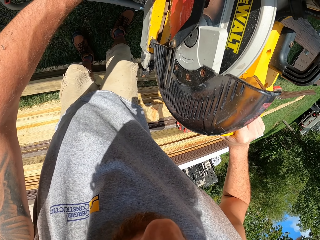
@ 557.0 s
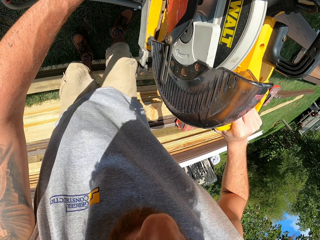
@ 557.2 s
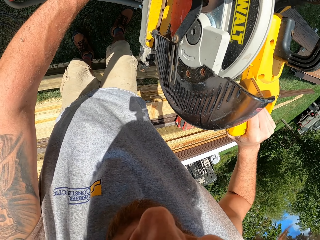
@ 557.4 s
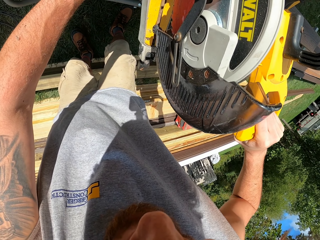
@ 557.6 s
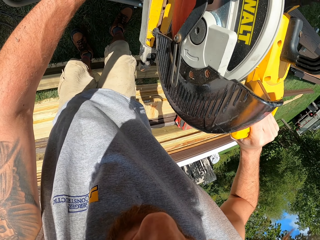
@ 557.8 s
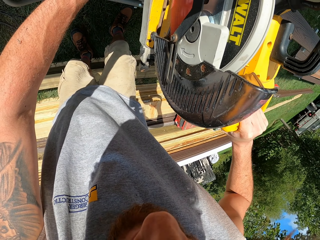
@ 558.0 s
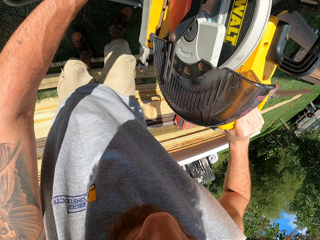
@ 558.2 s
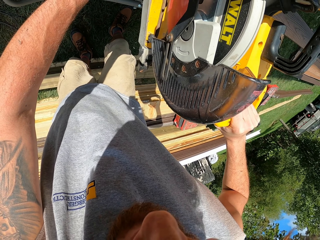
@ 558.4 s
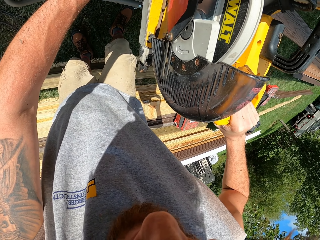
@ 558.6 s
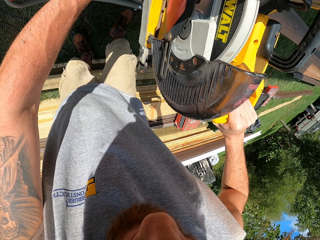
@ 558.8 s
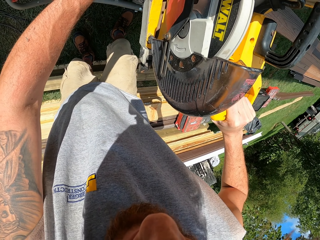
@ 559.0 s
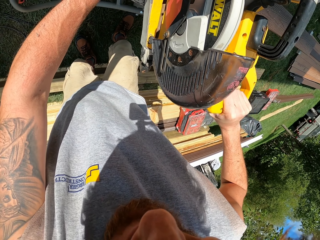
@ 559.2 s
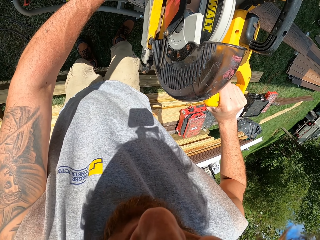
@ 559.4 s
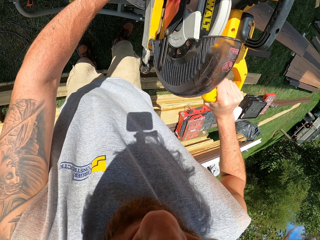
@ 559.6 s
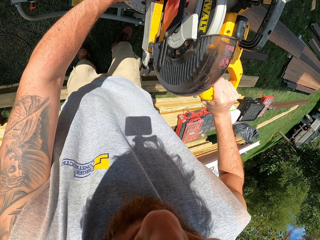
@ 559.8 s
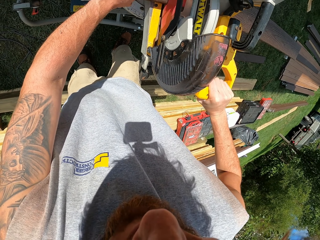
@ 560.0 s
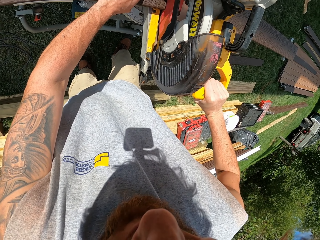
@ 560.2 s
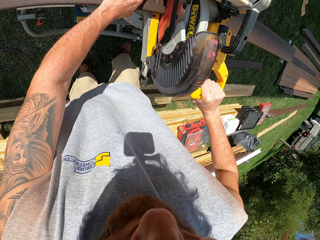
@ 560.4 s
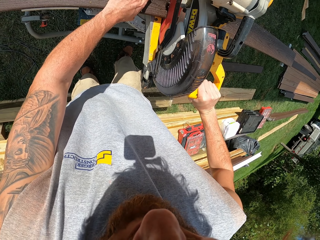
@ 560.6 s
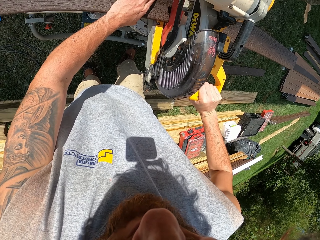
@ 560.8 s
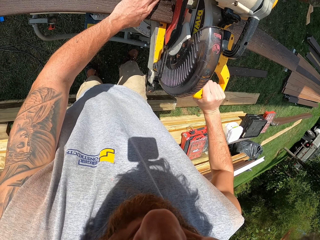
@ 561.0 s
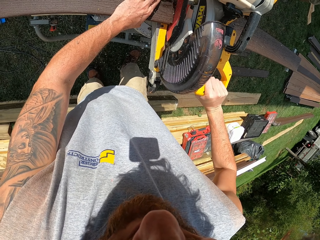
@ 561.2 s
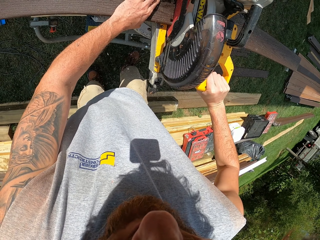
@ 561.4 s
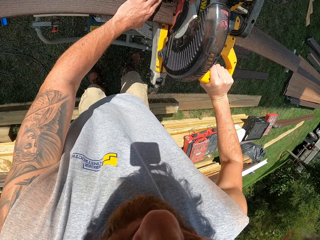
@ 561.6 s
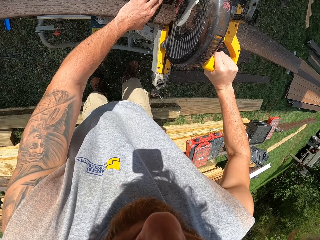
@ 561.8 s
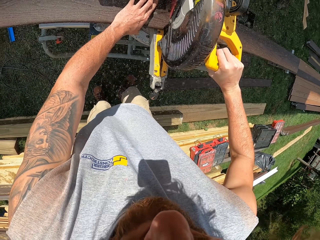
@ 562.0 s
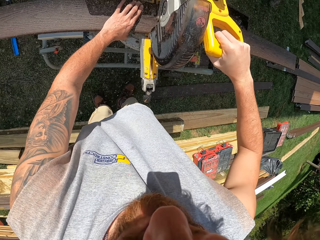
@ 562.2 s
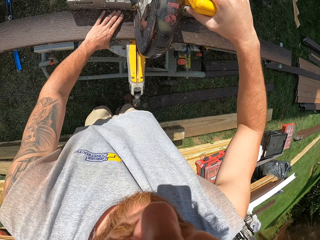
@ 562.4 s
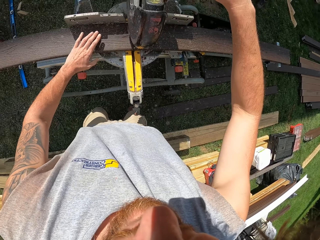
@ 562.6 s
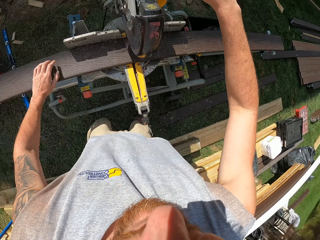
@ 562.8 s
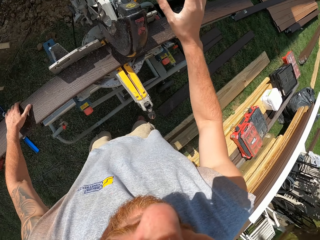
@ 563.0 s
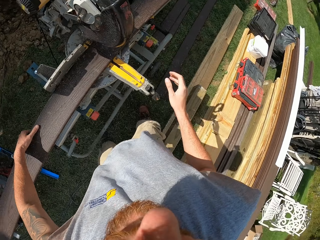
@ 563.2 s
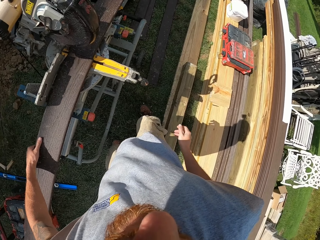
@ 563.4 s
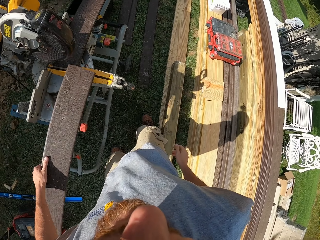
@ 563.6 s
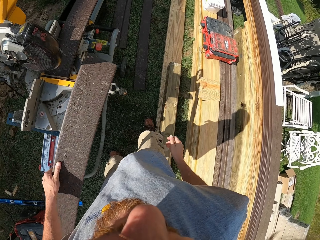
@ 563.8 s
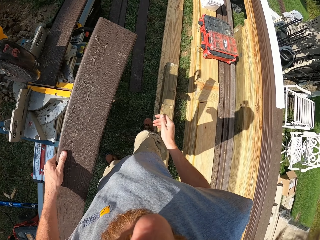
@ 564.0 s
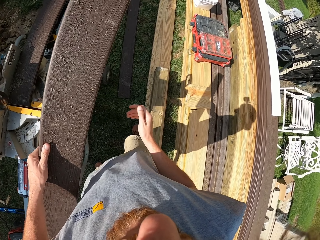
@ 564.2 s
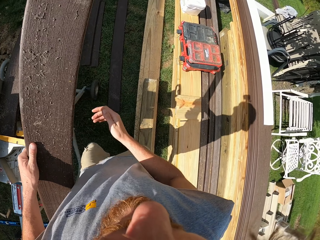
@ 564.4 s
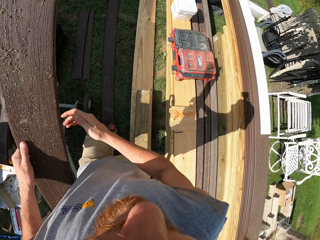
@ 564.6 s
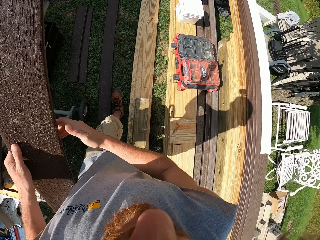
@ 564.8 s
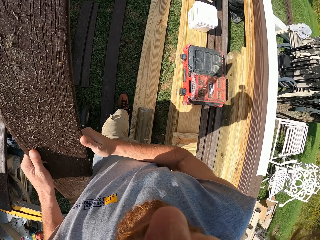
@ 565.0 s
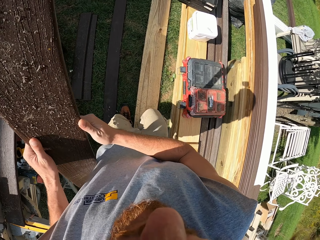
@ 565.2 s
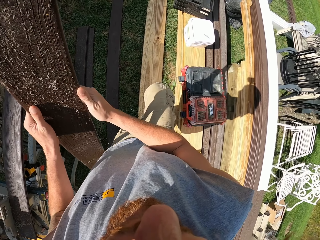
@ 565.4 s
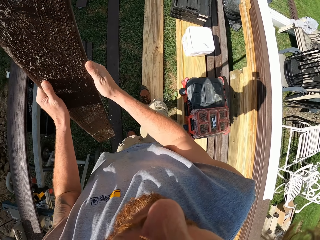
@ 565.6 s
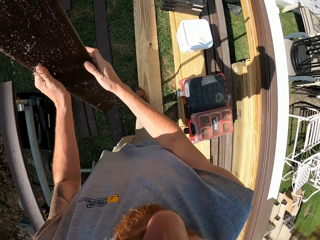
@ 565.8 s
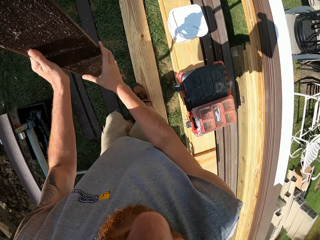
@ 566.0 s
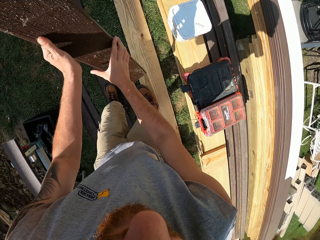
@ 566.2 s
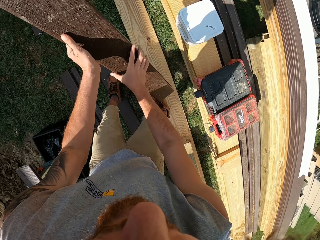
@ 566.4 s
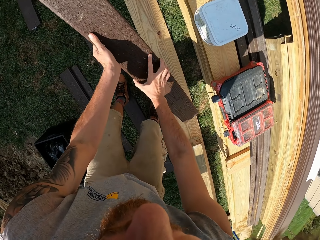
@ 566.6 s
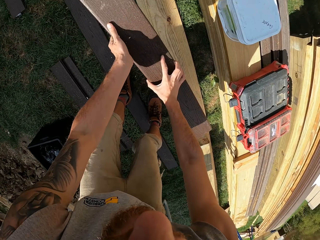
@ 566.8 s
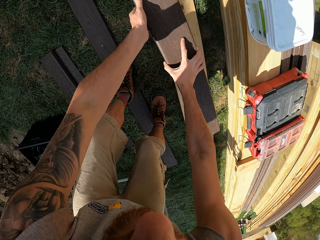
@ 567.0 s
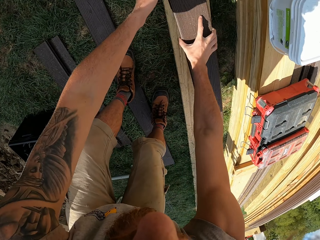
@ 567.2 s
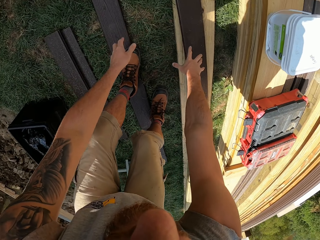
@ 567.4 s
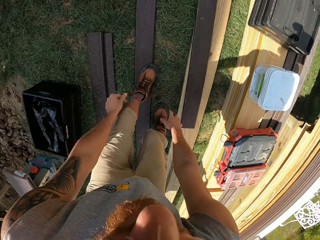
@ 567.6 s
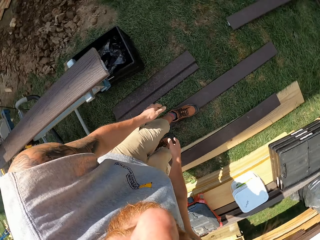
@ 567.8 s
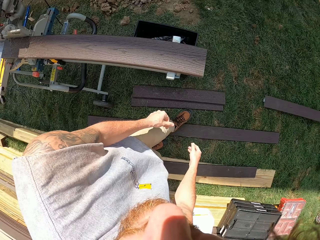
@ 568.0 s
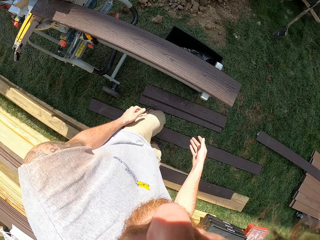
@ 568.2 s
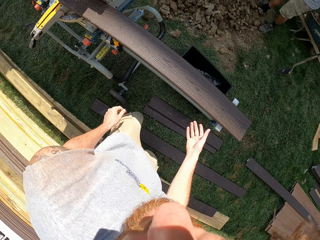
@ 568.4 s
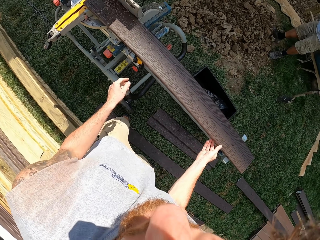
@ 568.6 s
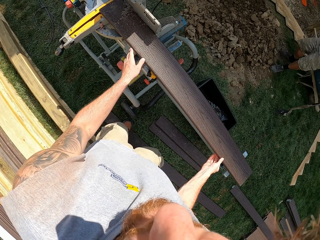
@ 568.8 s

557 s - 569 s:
The camera wearer cuts wood. They pick wood. They hold the timber with a hand. They walk around. They bend around. They put the timber on the ground. They turn around. They move the wood on a circular saw.

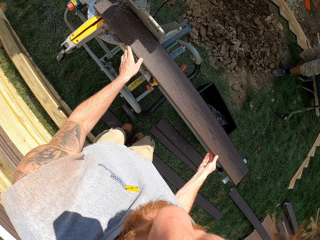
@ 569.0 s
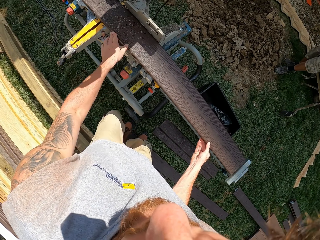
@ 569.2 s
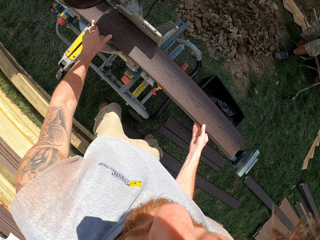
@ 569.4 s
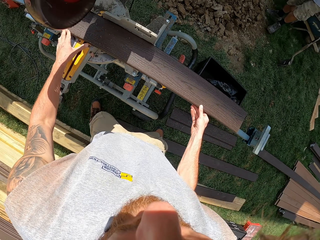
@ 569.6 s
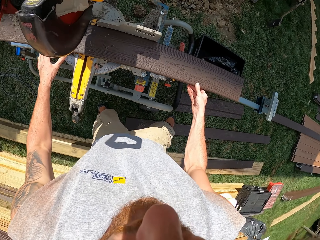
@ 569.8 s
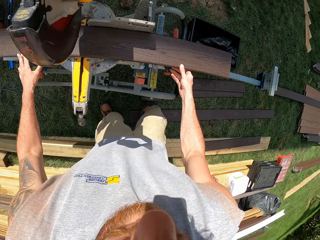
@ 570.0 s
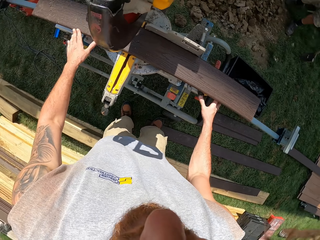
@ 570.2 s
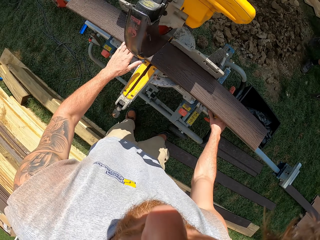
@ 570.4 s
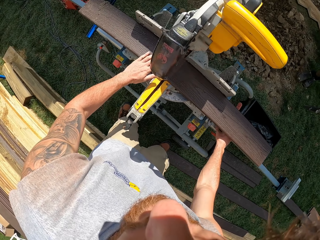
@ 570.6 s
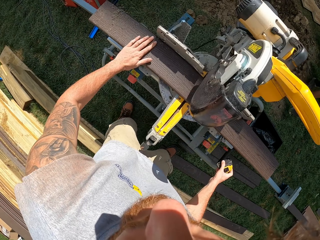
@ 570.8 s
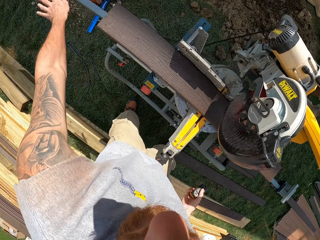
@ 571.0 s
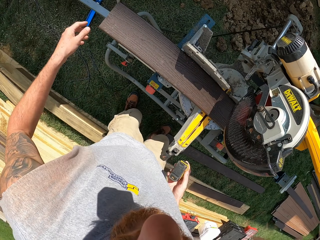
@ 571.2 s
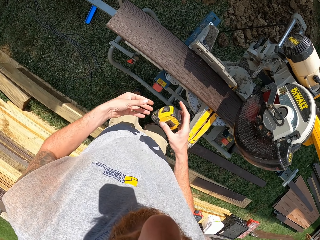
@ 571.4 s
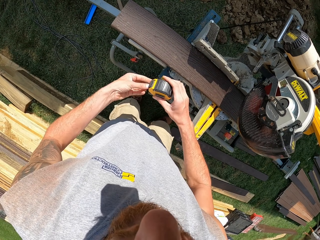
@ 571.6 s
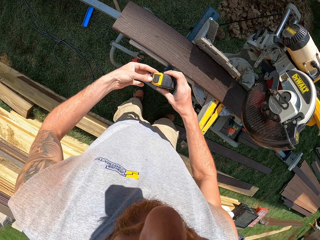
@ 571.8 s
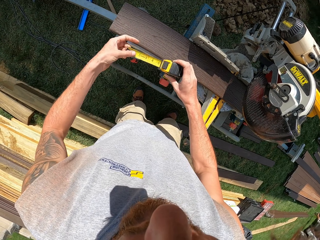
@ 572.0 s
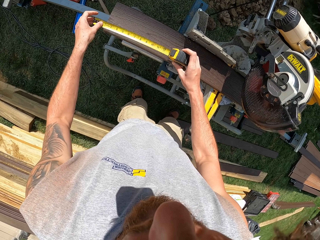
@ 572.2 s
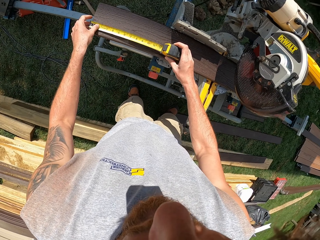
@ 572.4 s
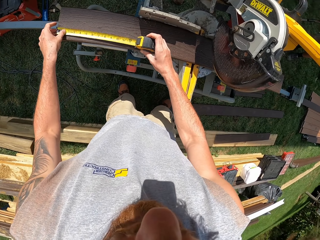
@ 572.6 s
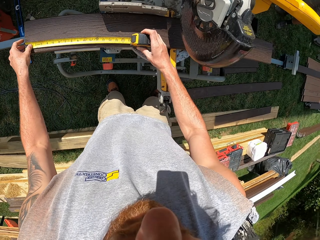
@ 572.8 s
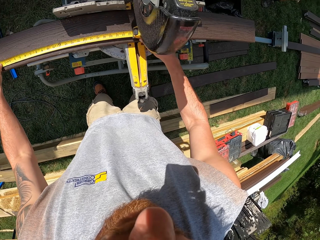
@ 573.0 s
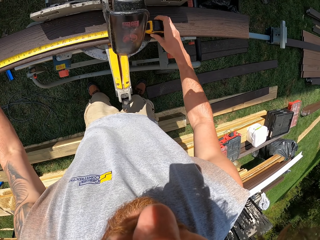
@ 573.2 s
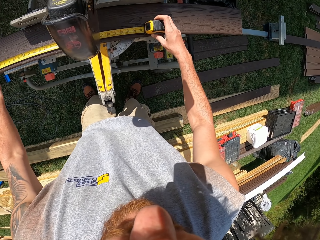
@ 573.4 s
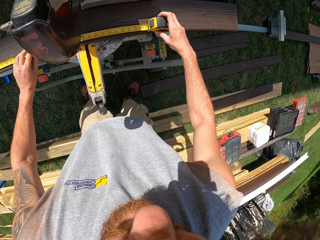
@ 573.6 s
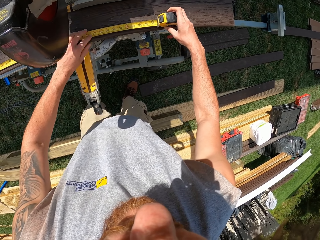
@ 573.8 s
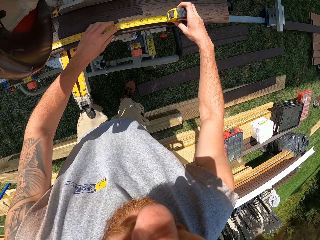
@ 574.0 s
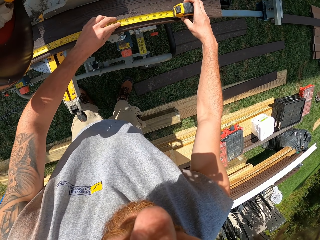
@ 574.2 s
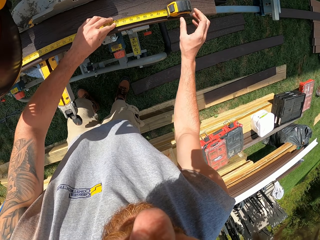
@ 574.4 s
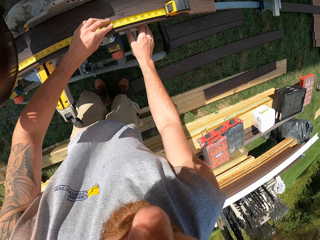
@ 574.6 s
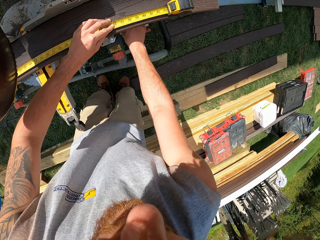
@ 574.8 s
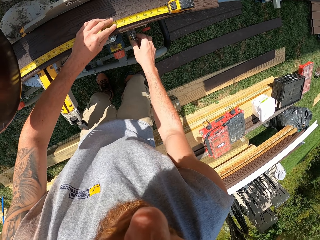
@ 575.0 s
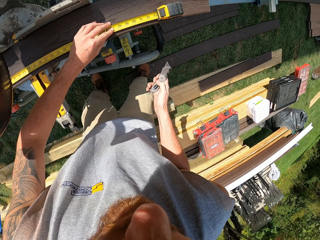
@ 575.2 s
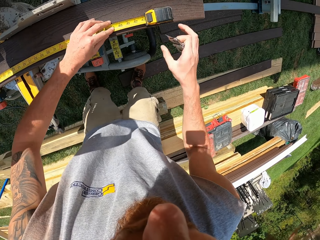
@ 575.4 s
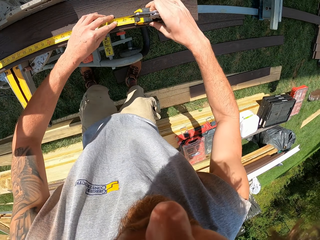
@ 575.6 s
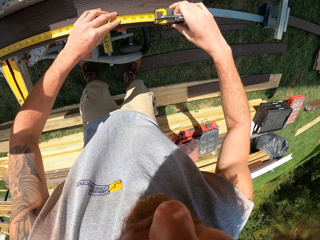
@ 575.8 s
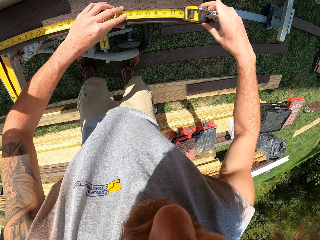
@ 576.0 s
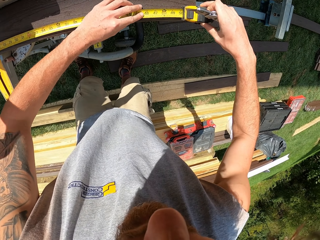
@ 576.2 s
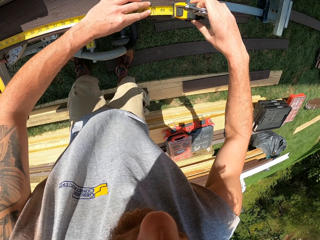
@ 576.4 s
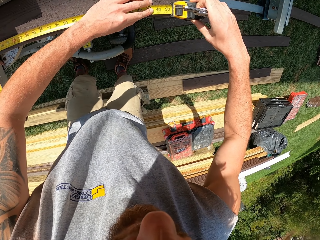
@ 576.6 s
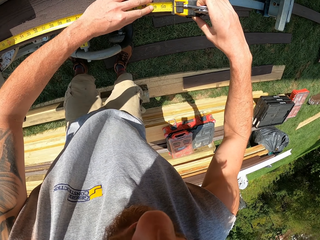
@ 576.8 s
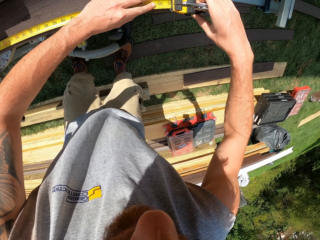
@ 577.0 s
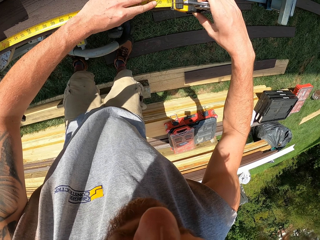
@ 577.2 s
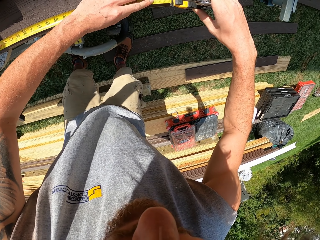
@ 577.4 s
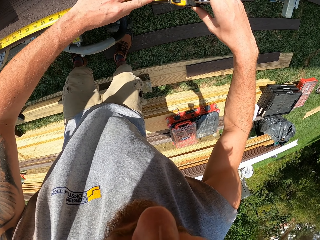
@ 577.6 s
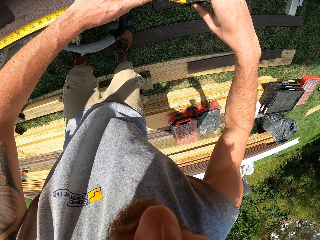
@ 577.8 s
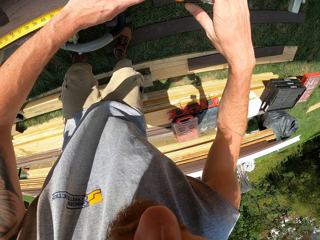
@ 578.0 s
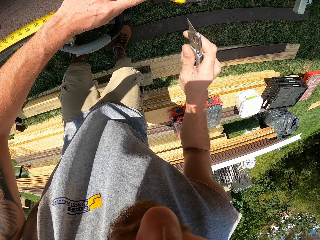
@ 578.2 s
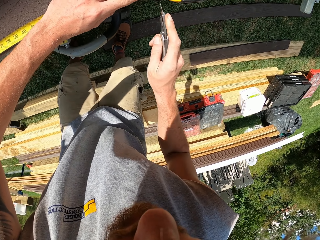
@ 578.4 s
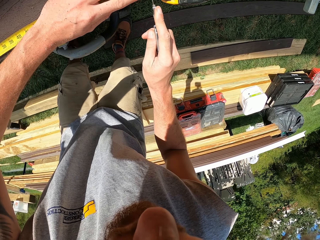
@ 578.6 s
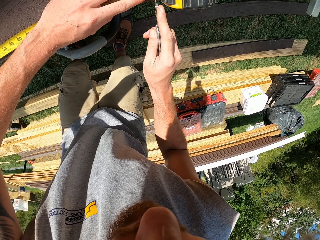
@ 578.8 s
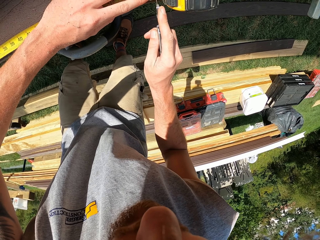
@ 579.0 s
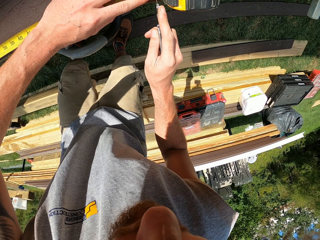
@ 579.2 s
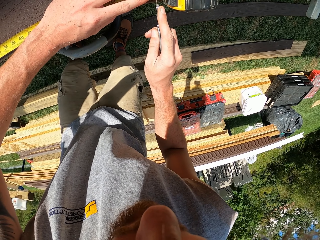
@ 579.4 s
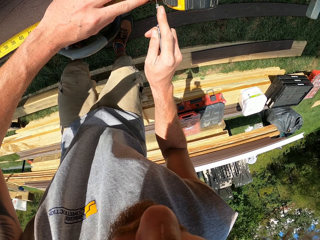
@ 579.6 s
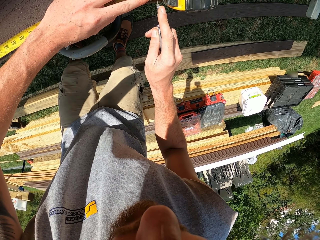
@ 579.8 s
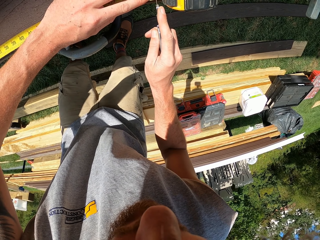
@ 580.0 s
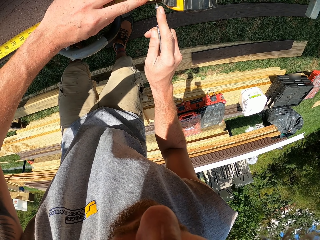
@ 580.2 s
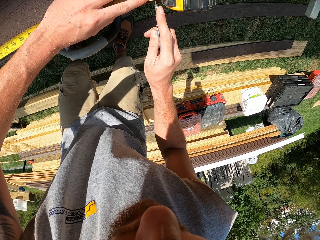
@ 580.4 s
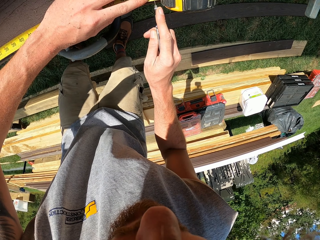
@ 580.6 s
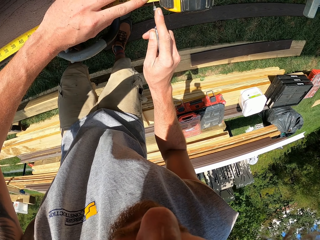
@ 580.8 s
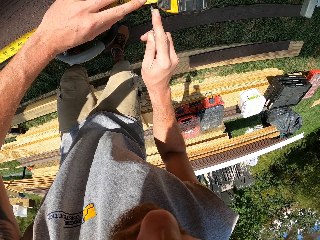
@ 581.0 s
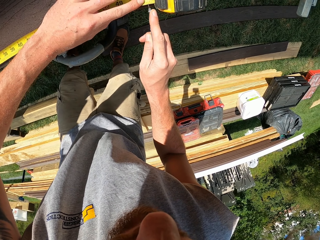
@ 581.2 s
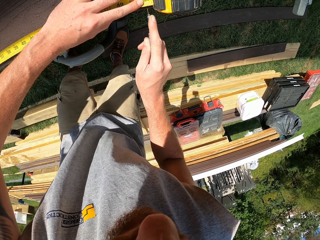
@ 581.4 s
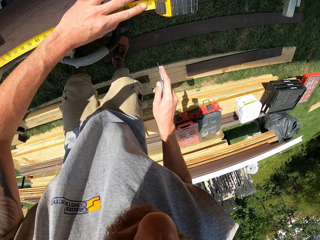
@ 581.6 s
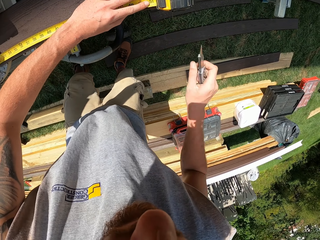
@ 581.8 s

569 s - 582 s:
The camera wearer pushes timber in a cutting machine. They wipe the wood. They pick a hand measuring tape or tape measure and pull the tape measure. They measure the timber. They pick a marker knife. They extend the tape measure. They hold the tape measure against the wood. They put a mark in the timber.
